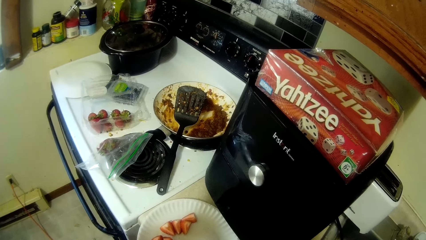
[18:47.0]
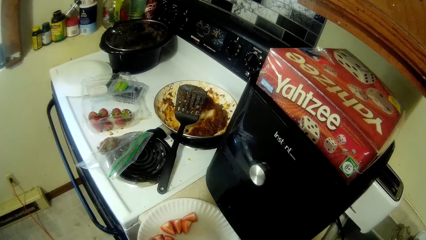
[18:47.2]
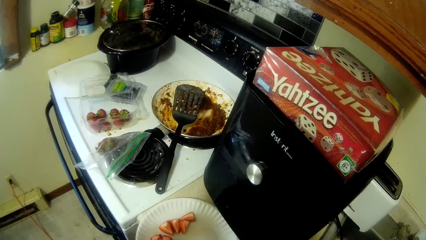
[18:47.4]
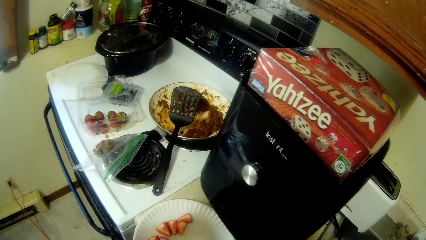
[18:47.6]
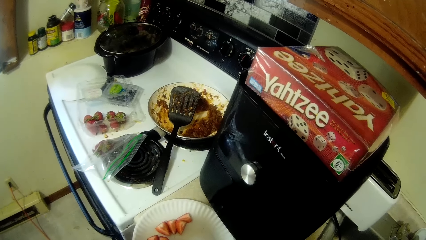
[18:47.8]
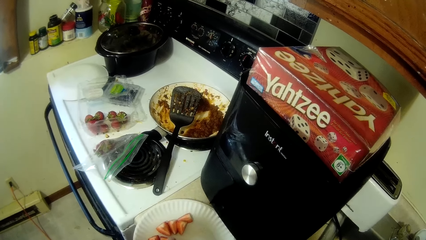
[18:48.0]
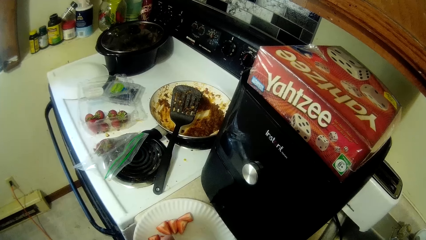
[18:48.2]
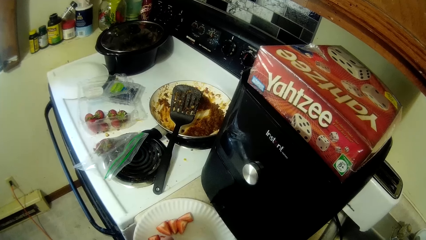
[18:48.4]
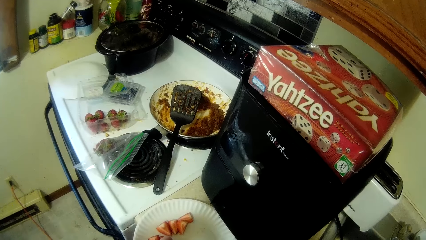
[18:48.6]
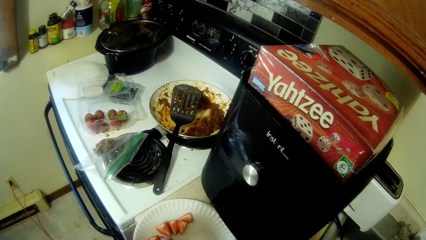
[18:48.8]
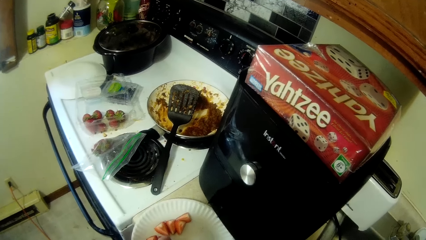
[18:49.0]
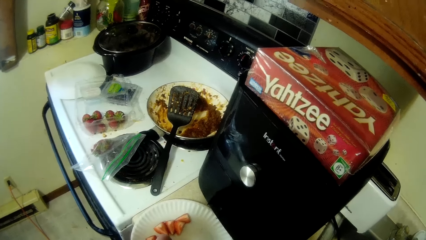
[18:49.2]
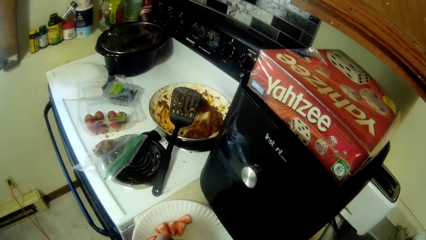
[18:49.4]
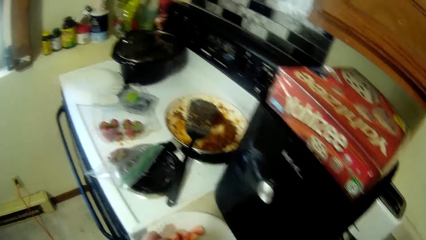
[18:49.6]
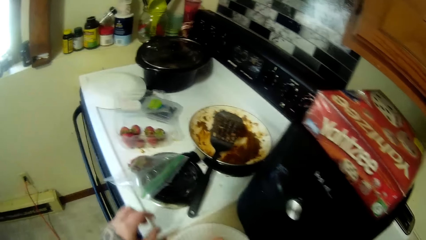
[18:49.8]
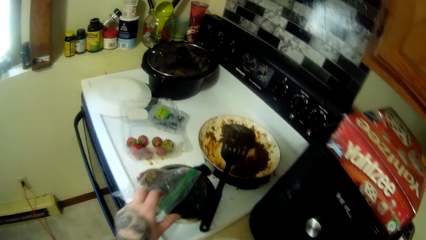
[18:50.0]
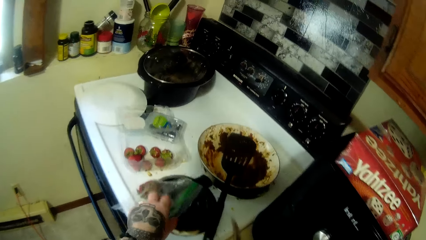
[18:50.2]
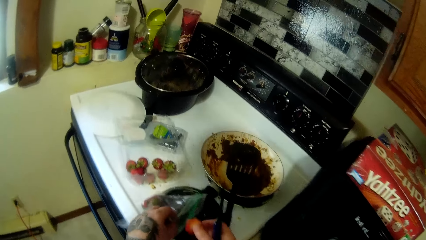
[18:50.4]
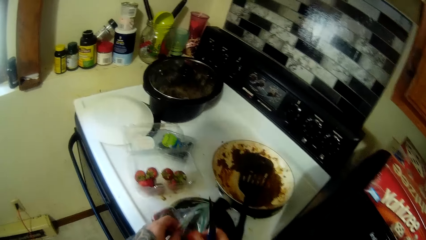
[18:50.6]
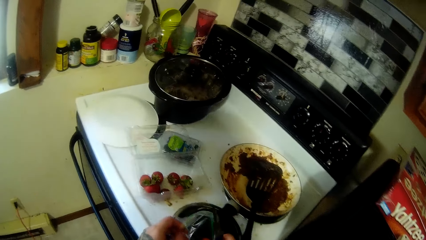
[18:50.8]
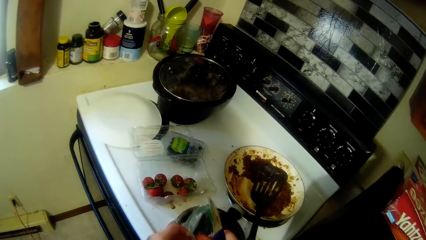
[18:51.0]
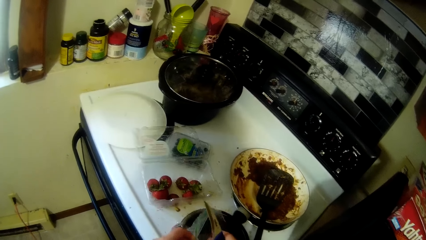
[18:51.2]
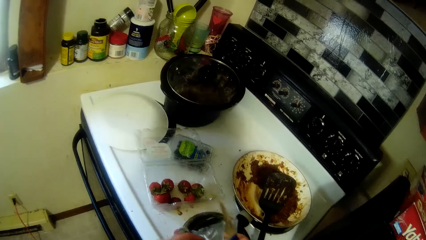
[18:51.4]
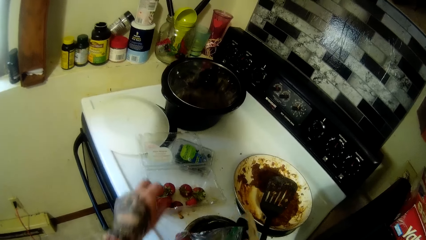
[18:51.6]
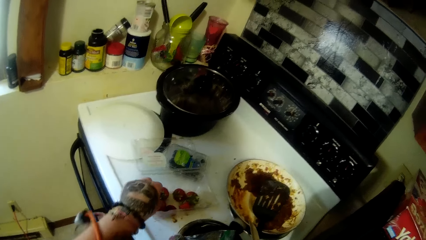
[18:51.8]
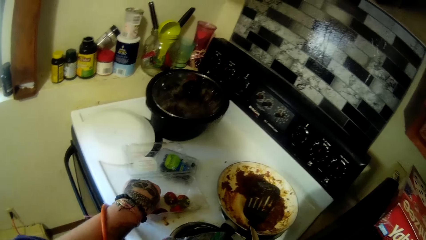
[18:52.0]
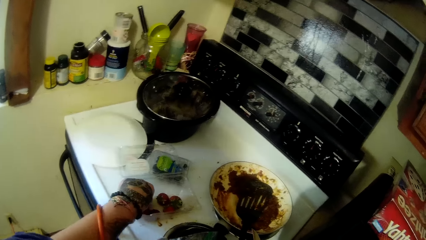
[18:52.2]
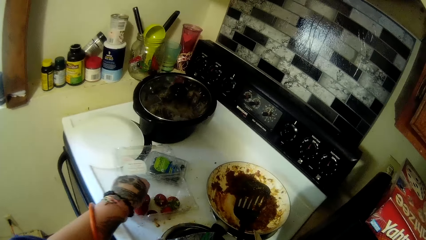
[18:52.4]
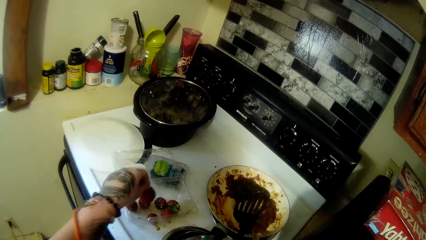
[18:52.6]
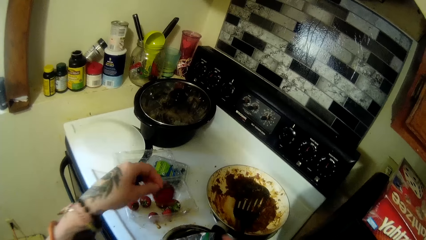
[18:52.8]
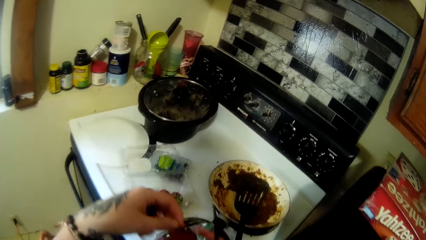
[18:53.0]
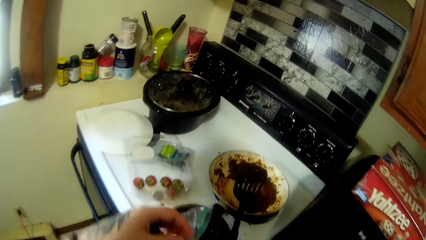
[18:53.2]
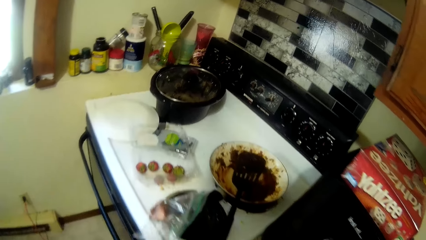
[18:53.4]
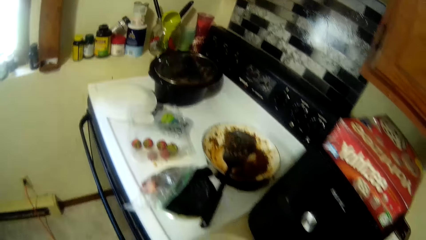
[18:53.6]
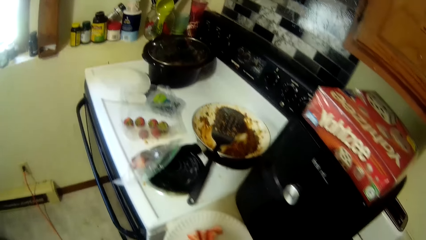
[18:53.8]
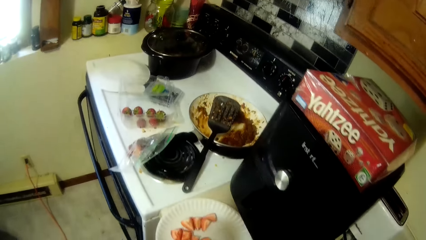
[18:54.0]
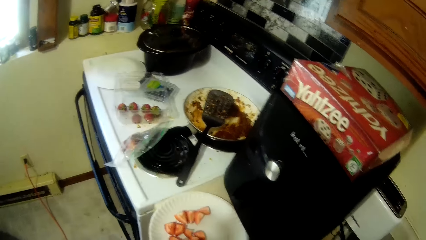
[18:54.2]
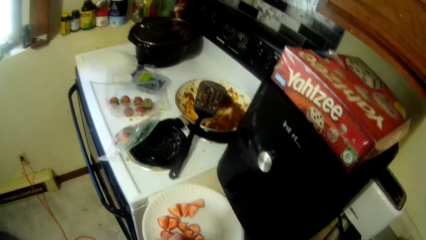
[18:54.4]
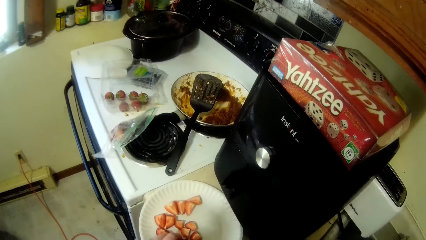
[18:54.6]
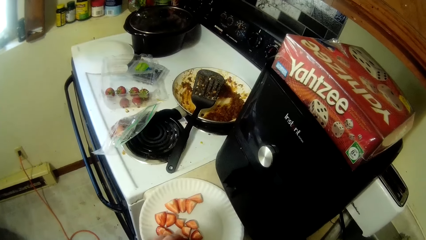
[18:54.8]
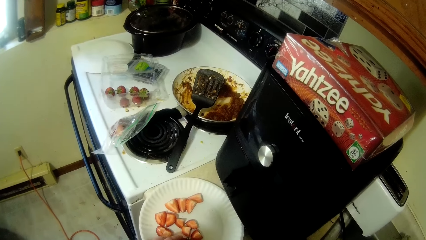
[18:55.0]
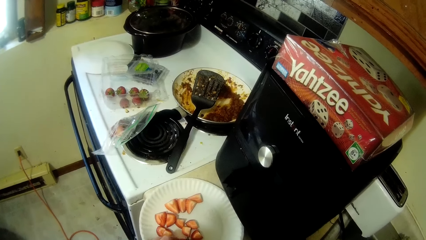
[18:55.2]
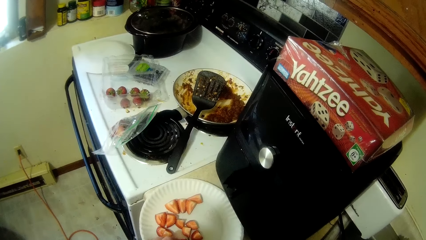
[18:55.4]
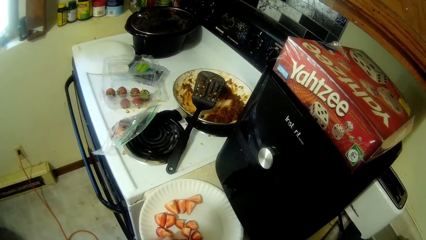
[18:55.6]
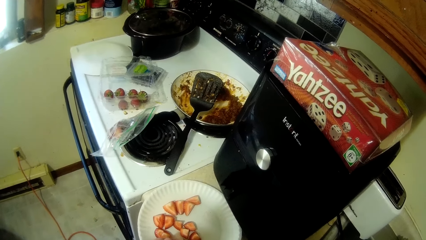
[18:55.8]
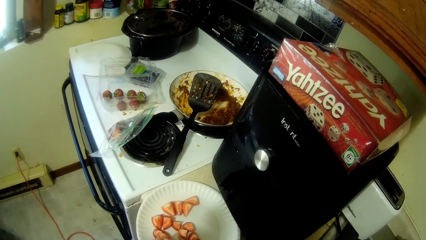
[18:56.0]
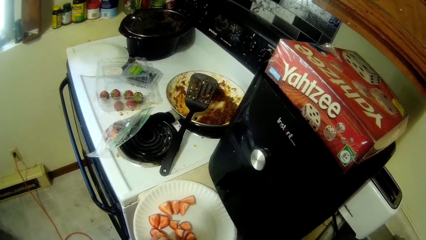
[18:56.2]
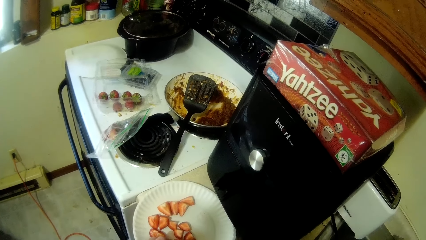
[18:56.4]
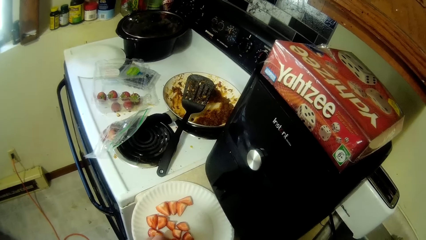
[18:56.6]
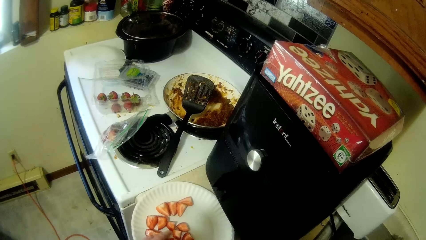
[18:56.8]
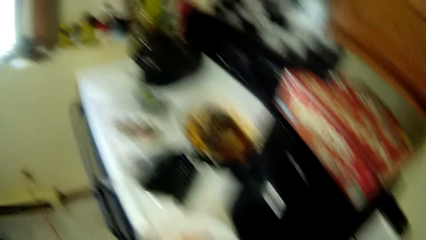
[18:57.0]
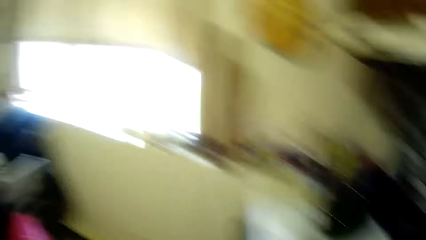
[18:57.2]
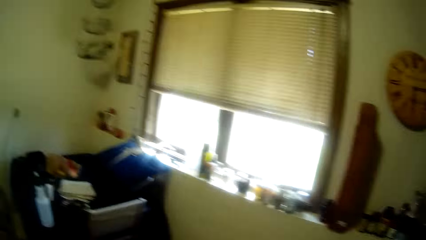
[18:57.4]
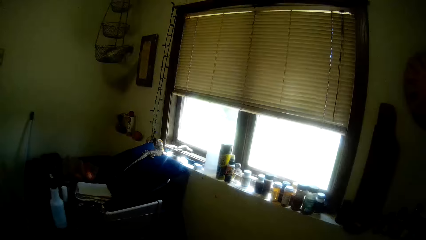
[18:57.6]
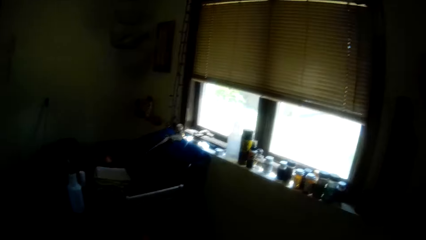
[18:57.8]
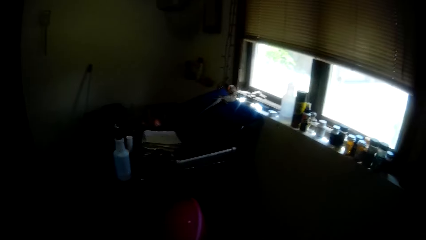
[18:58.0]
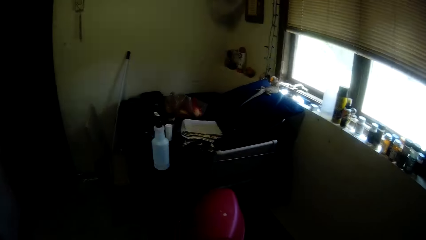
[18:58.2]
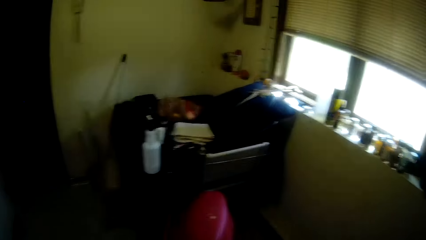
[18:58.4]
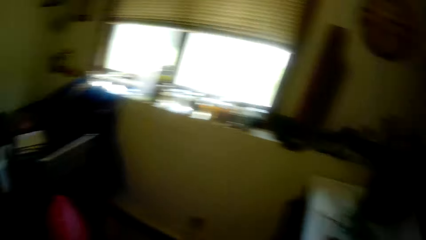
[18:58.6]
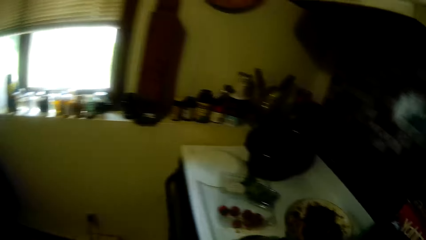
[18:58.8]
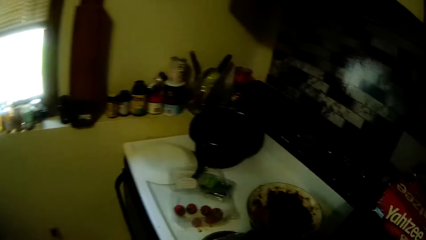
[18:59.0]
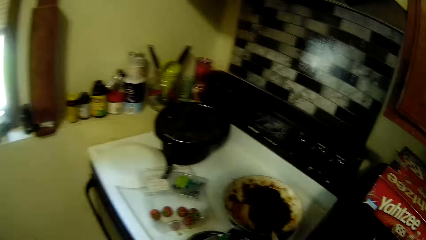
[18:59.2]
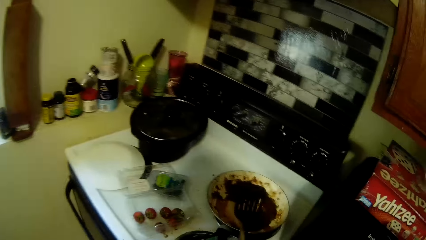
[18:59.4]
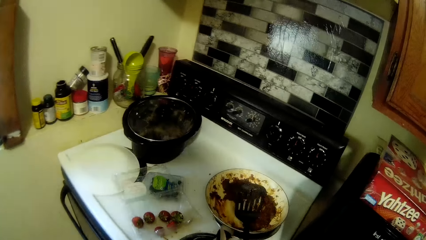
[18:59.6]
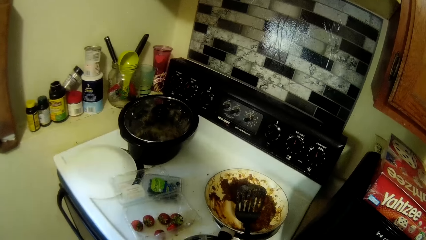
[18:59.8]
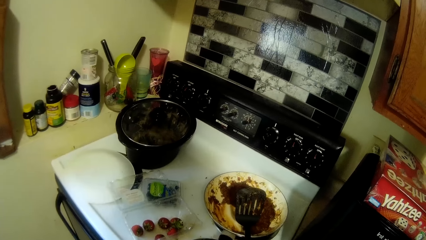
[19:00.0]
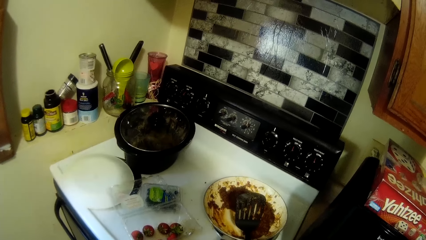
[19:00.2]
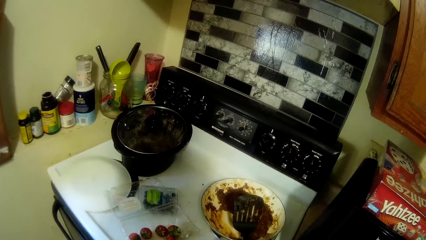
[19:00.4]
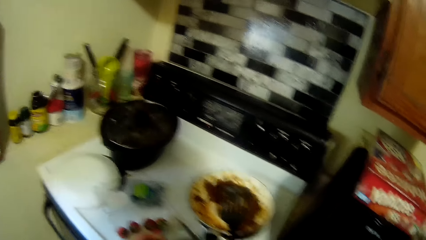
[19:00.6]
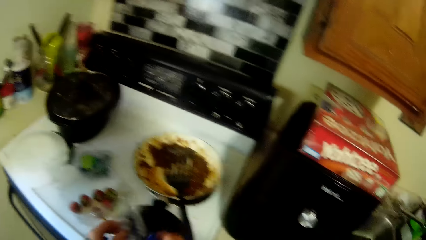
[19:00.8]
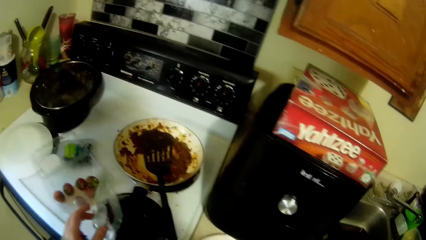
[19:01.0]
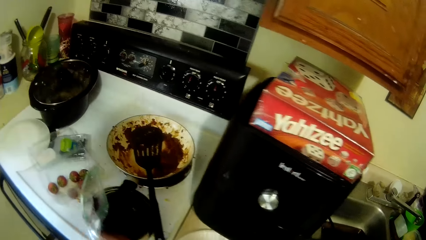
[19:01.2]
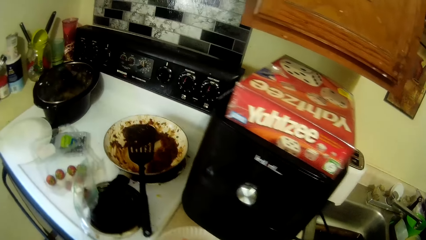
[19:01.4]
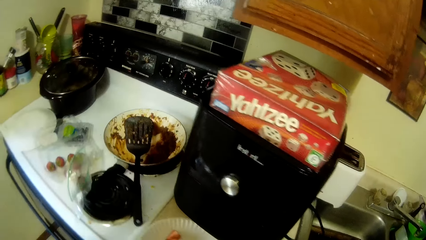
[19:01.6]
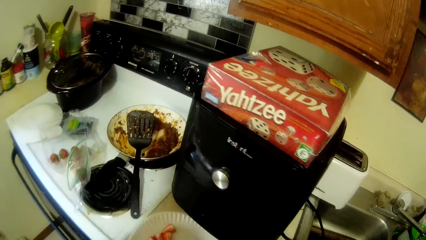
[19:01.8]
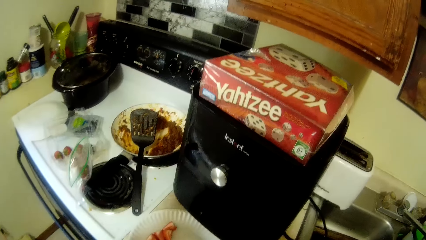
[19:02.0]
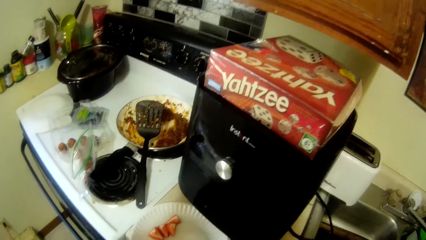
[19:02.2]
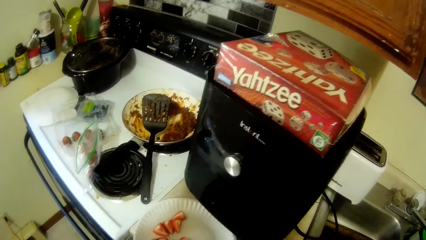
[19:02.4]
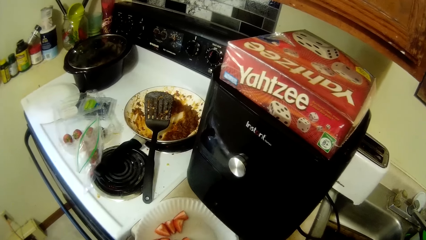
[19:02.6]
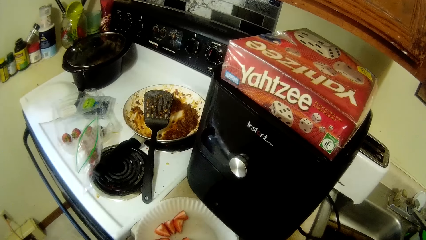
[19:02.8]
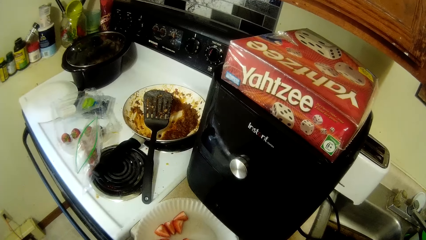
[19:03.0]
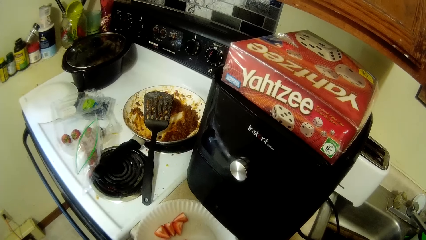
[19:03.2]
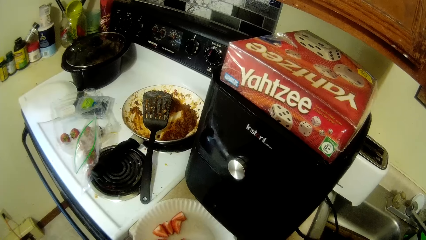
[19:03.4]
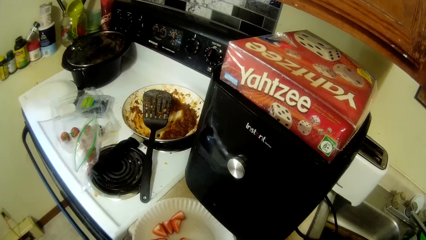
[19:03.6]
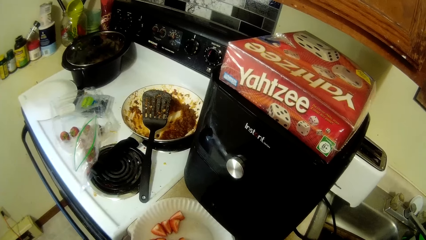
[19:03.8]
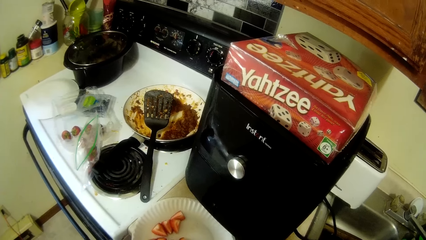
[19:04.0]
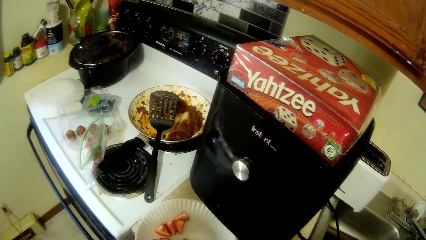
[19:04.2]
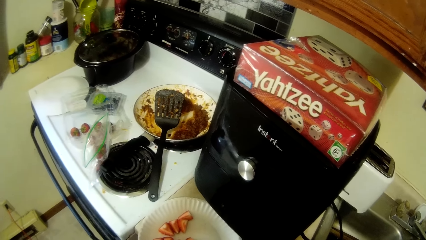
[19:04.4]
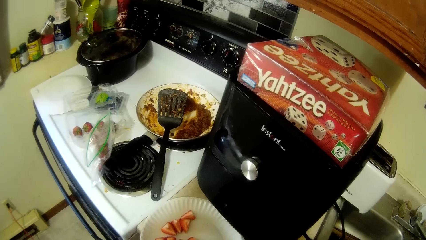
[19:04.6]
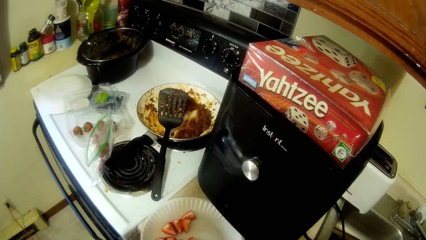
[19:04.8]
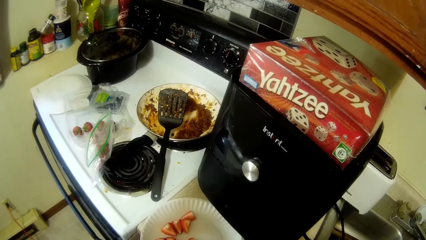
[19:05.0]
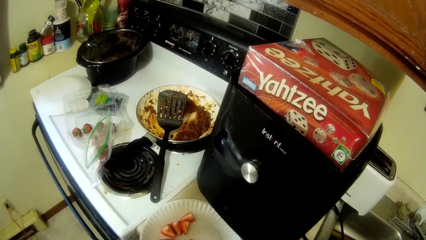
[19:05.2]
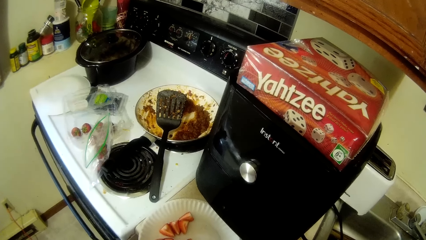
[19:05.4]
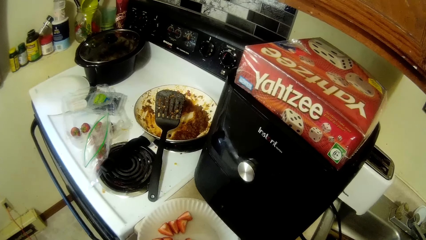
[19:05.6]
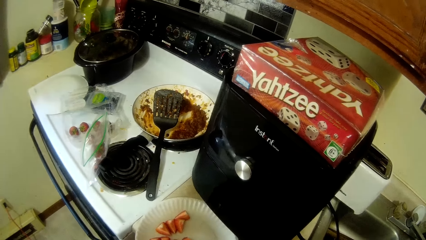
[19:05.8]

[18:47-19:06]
The camera wearer drops strawberry residue in a storage bag. They carry a strawberry from the plate. They cut the strawberry. They look at the window.
